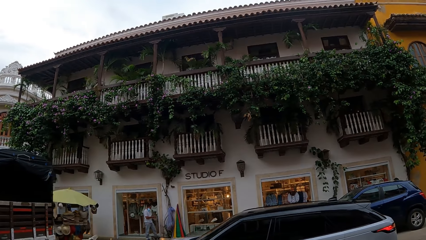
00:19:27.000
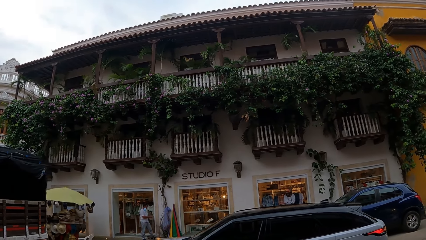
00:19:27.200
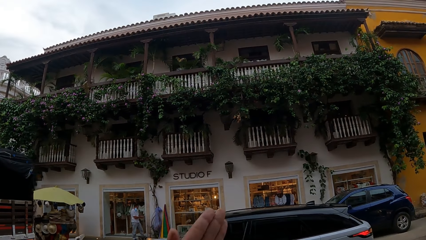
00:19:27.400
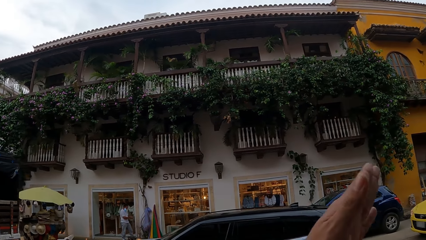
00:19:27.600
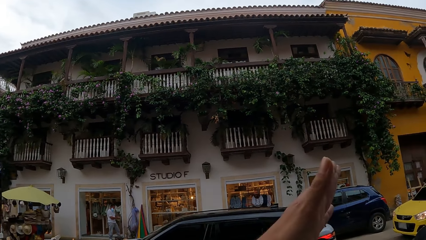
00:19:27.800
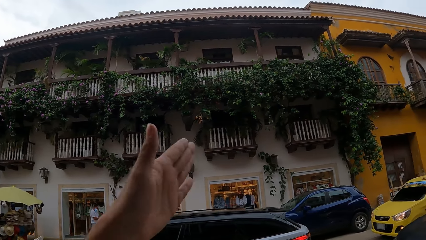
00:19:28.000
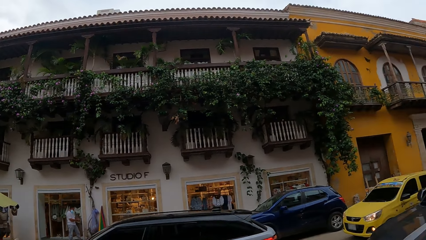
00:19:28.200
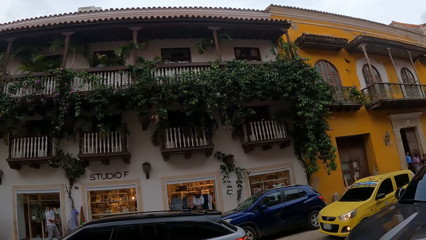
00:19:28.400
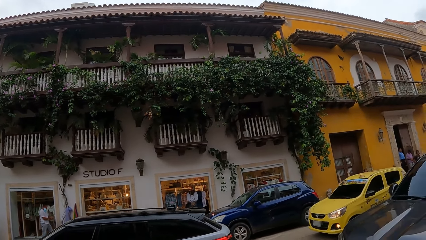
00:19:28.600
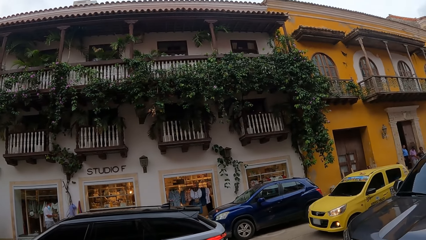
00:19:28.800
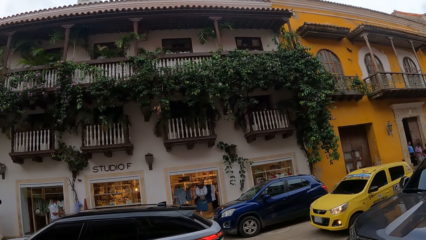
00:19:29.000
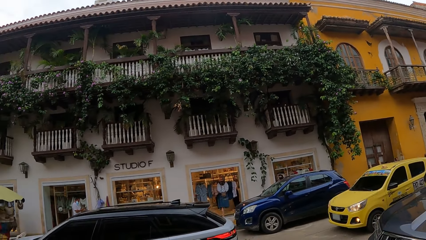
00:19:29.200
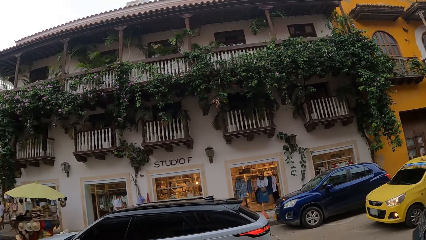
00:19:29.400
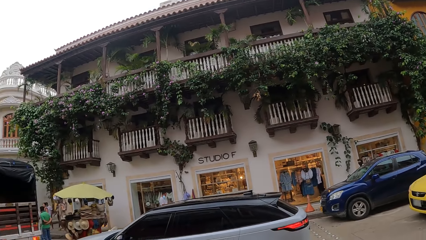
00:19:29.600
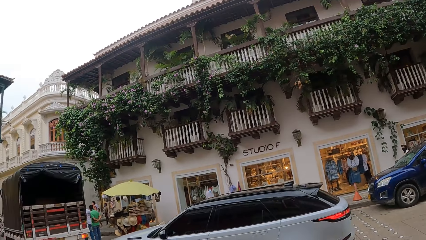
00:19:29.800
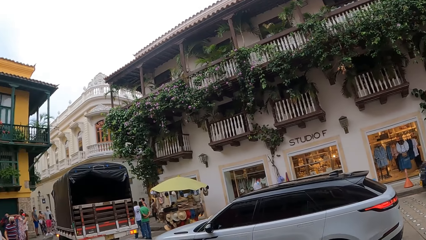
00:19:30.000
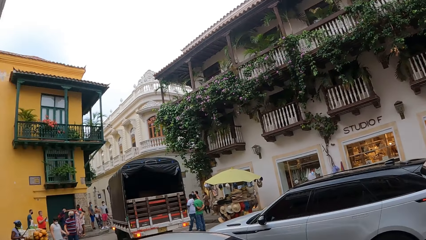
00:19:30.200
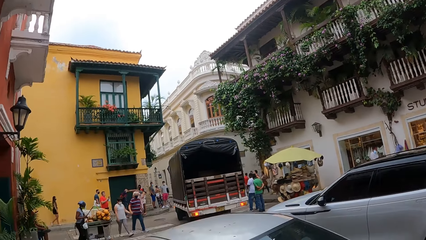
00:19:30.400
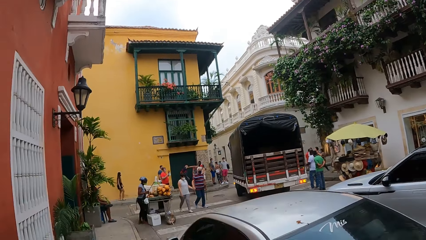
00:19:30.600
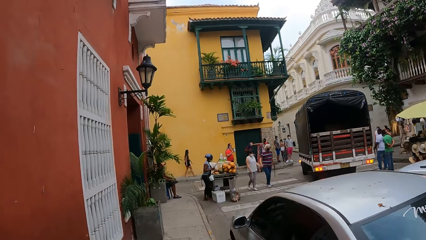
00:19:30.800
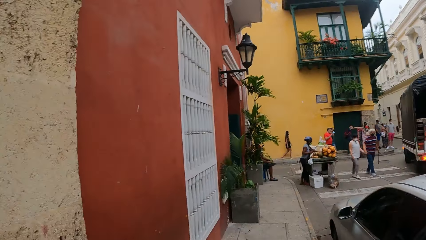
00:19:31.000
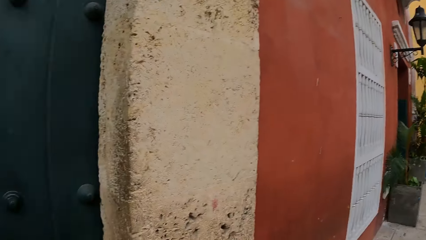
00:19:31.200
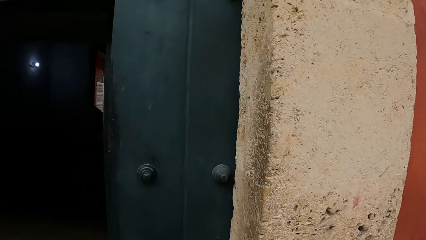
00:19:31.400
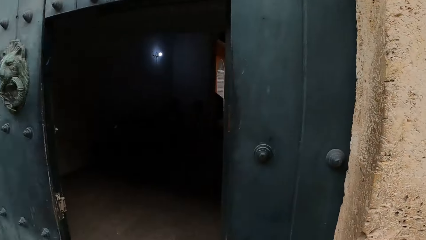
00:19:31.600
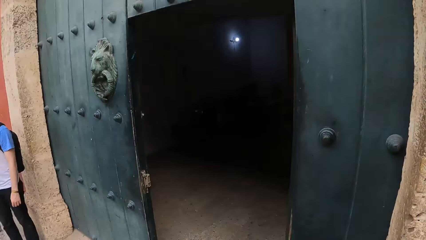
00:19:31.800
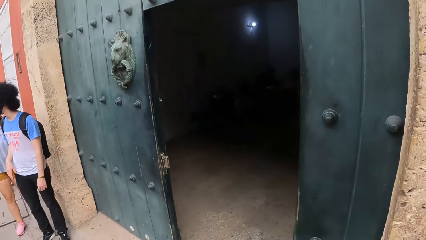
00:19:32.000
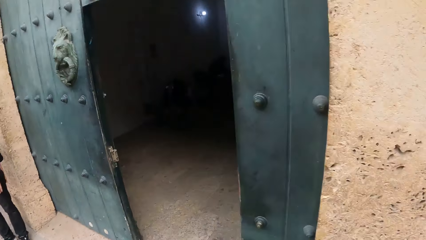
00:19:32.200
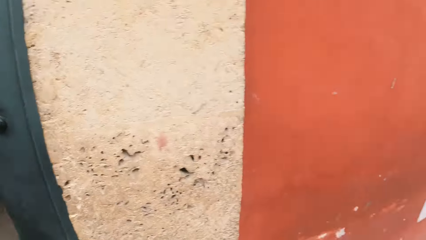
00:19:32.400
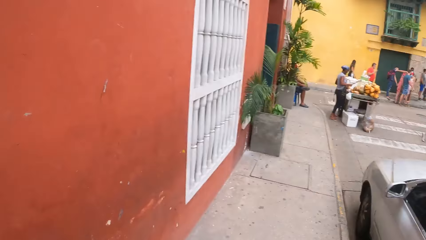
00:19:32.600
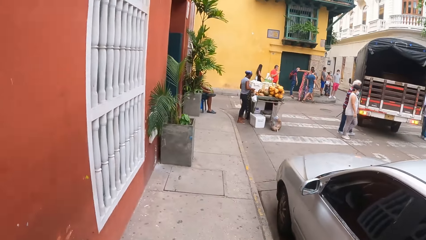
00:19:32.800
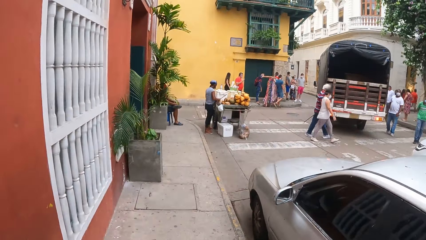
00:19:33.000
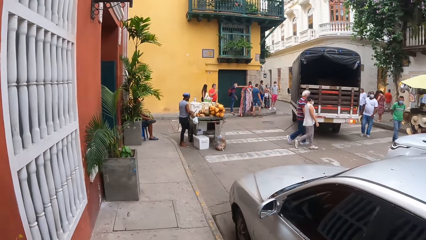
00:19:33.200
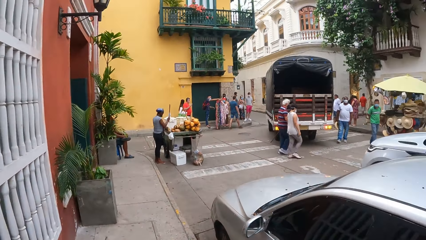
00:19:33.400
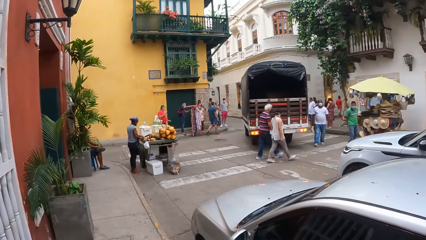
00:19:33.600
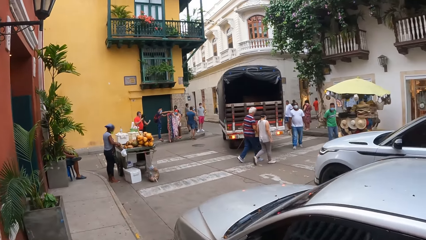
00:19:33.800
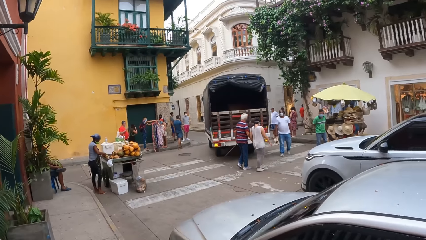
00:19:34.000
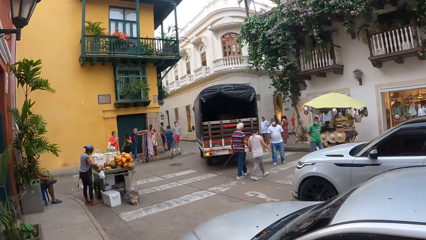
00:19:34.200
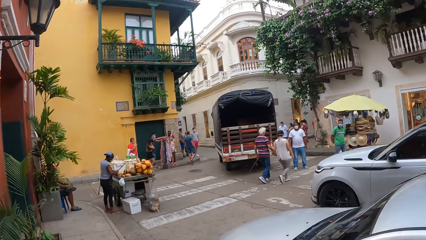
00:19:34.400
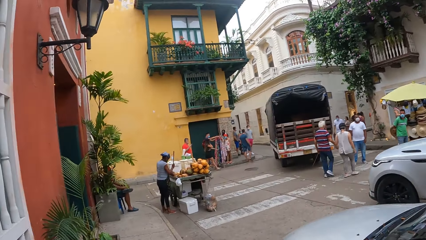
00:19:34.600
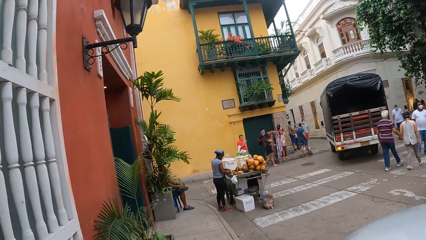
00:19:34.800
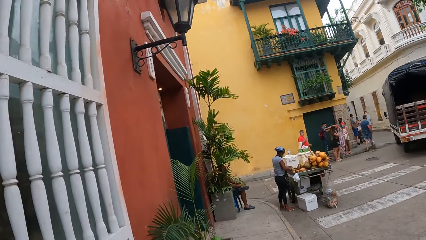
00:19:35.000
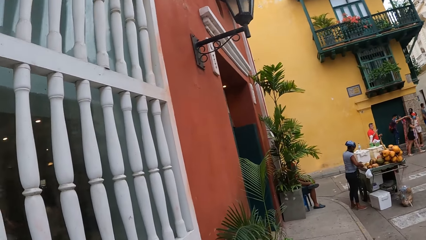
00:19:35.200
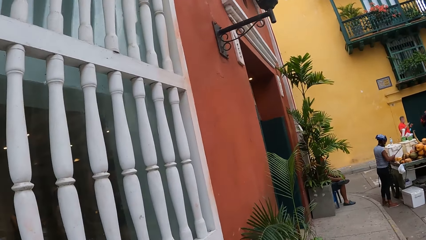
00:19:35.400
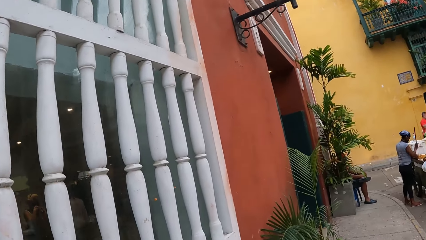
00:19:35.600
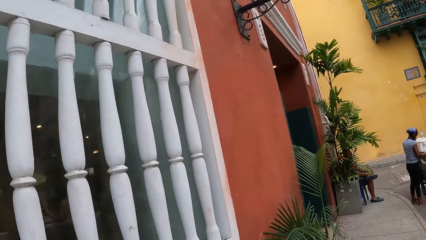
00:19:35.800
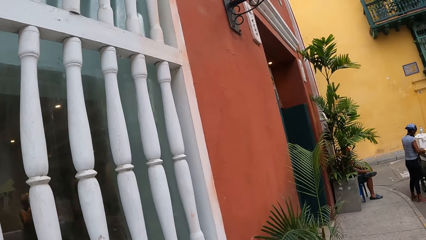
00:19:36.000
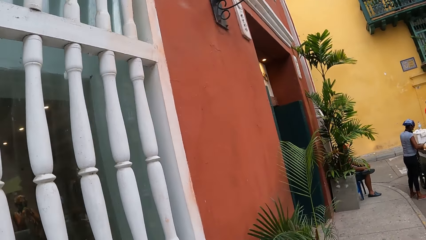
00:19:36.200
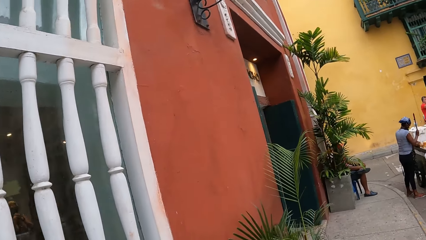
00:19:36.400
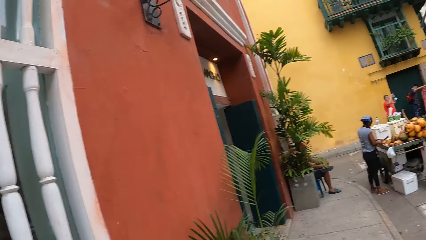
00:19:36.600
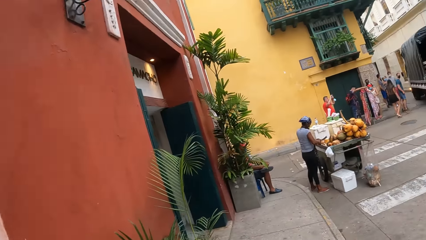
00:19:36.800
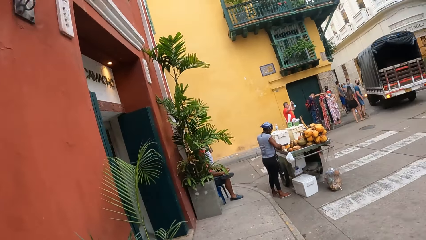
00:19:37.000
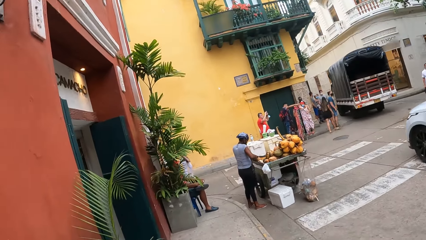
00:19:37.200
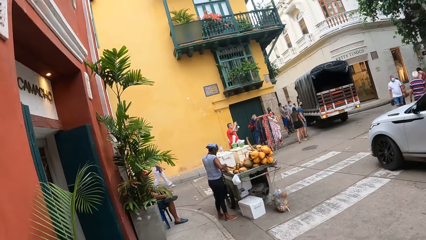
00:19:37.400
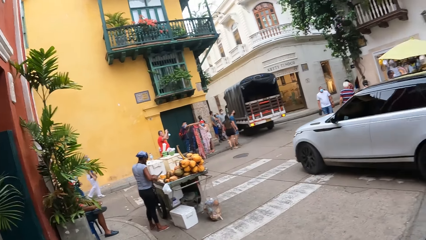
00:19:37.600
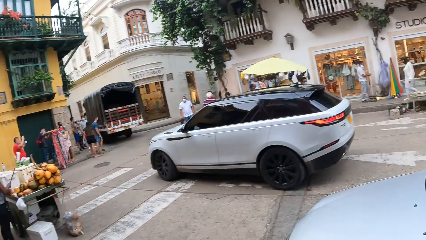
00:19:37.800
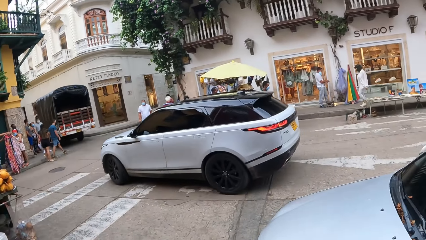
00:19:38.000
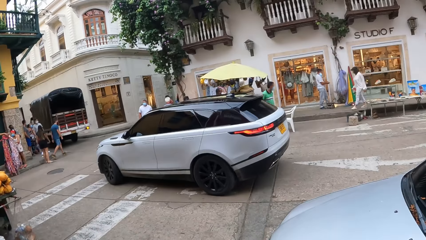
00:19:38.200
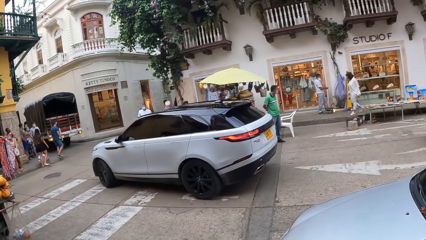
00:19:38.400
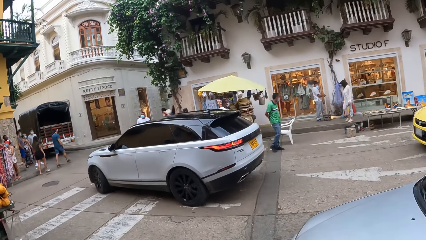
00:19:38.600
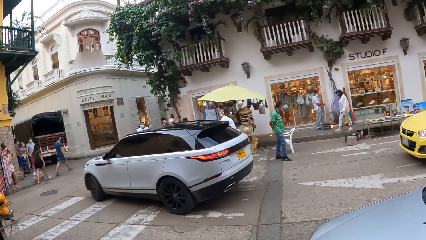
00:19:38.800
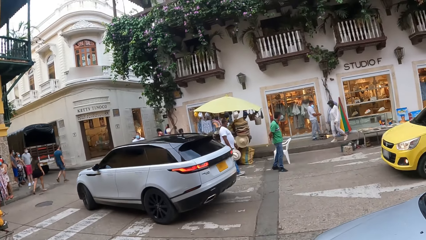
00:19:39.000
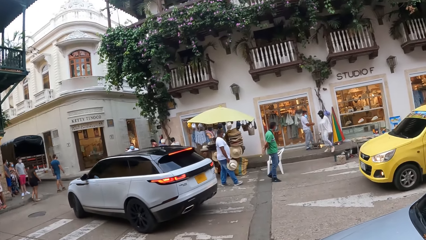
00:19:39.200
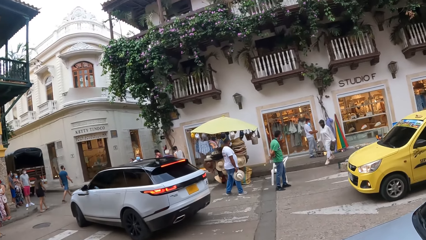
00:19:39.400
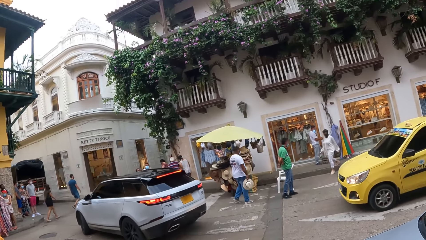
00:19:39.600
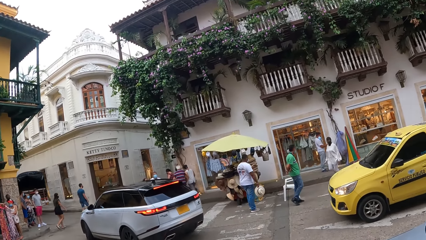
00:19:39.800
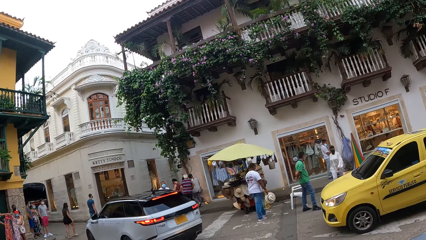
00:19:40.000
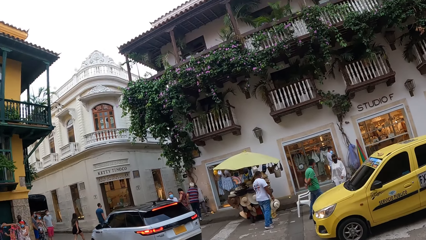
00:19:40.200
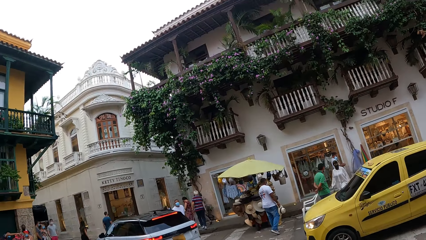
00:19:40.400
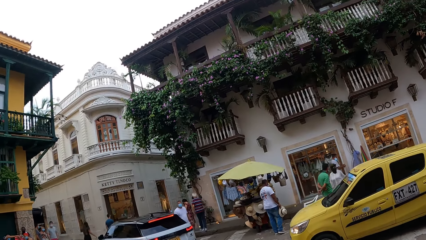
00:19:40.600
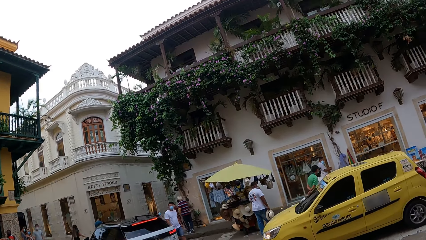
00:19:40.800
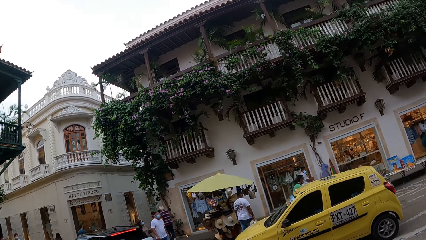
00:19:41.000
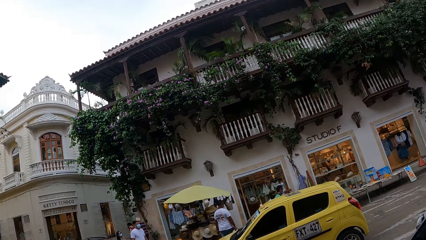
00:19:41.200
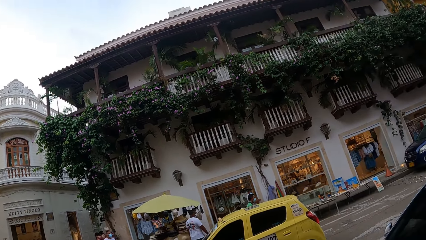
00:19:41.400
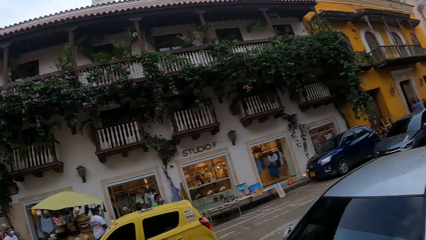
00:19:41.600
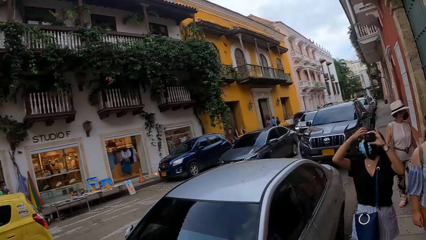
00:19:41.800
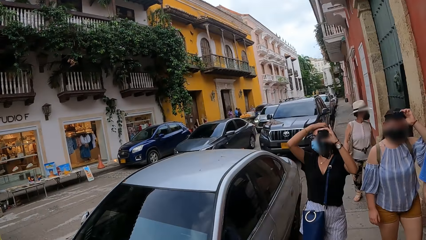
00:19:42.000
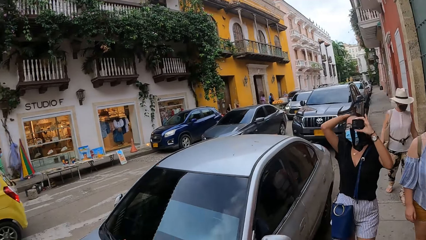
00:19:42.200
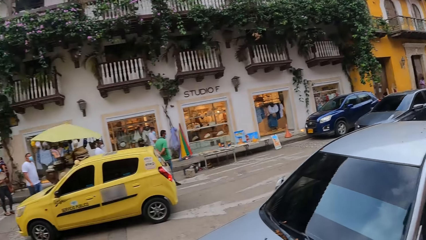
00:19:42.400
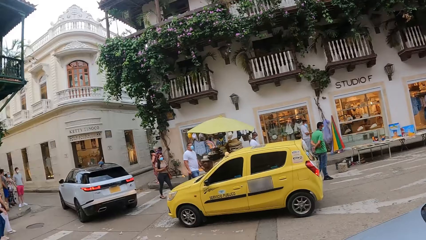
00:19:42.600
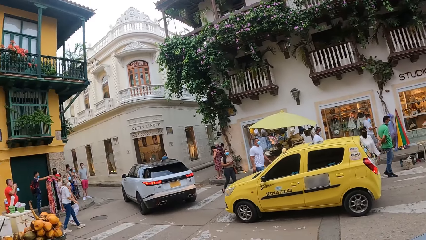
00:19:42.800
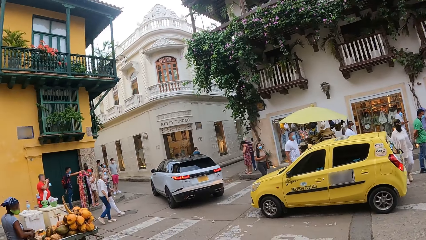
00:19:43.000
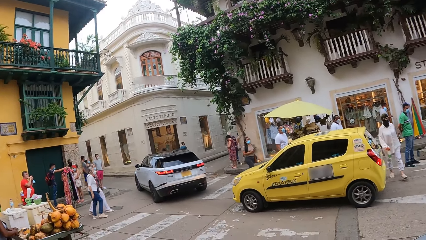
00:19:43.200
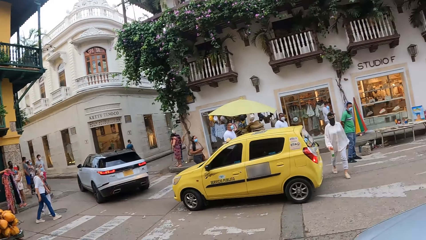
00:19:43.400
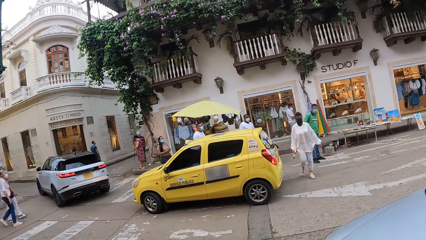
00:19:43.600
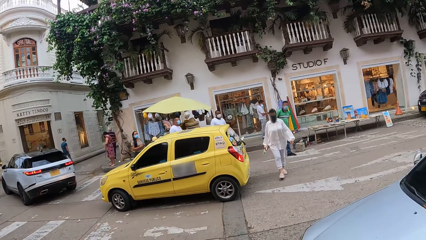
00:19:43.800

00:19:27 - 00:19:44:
The camera wearer points at the flowers at the balcony of a building. He lifts his hand. He looks around the street. He walks on the street sidewalk. He looks around the street.
